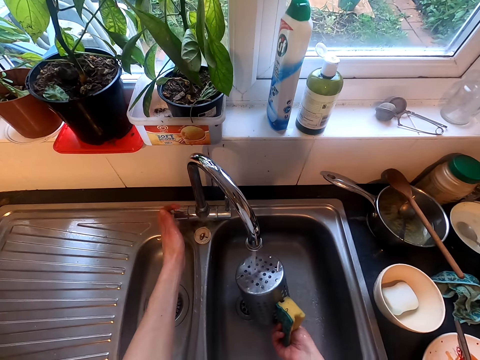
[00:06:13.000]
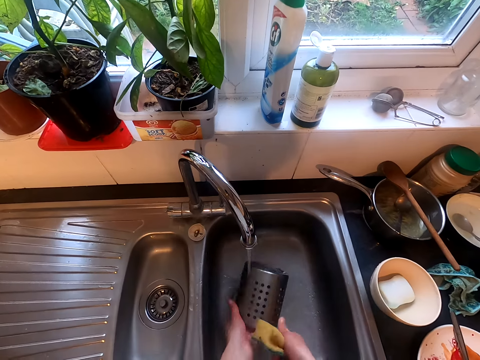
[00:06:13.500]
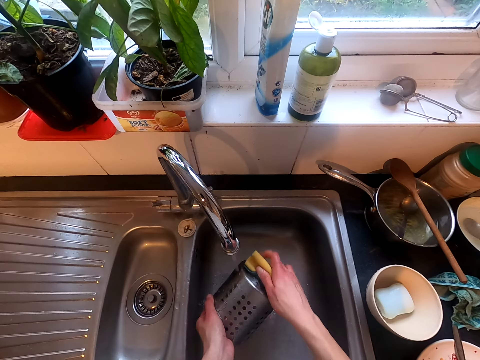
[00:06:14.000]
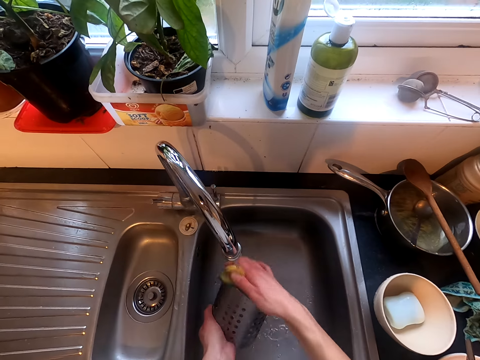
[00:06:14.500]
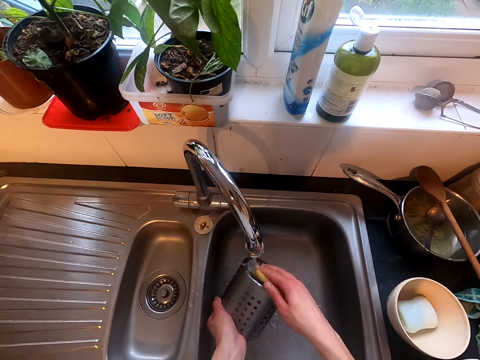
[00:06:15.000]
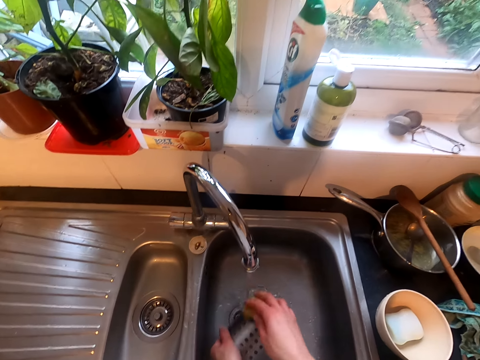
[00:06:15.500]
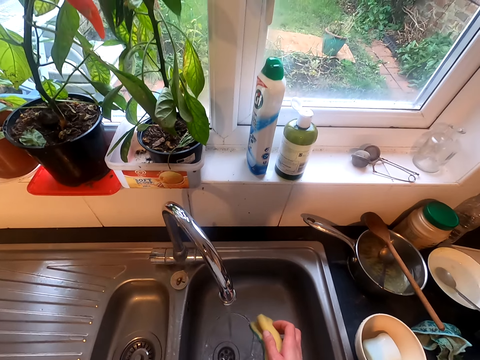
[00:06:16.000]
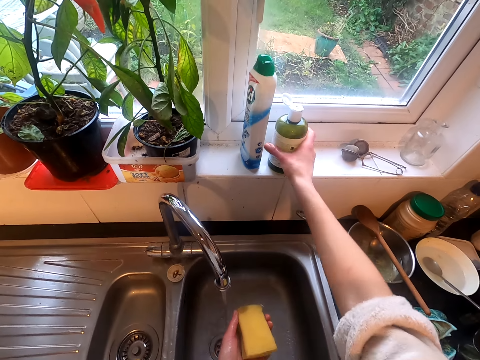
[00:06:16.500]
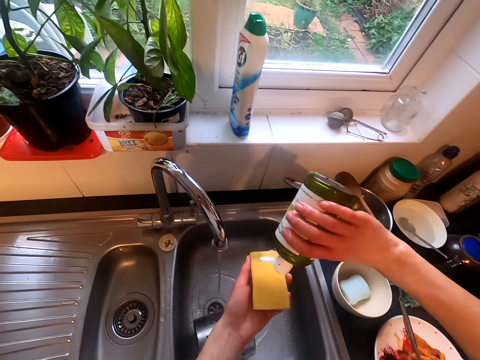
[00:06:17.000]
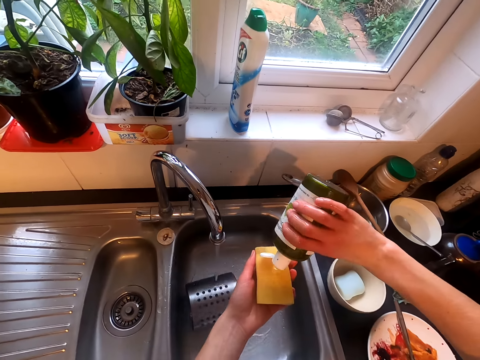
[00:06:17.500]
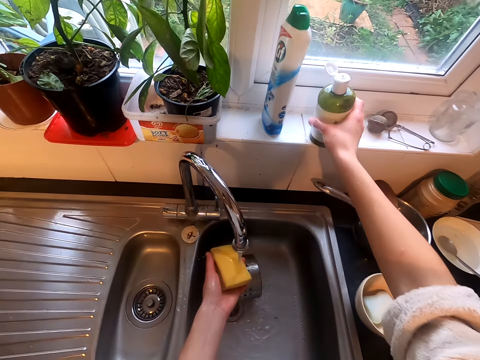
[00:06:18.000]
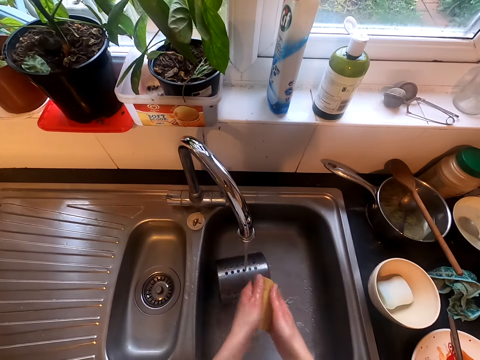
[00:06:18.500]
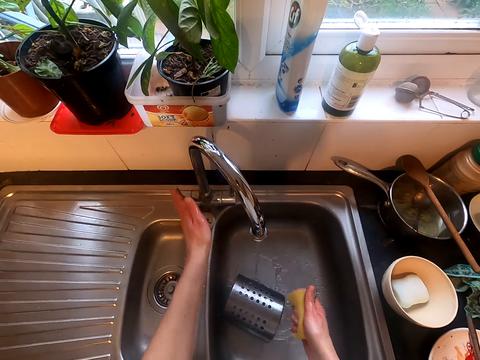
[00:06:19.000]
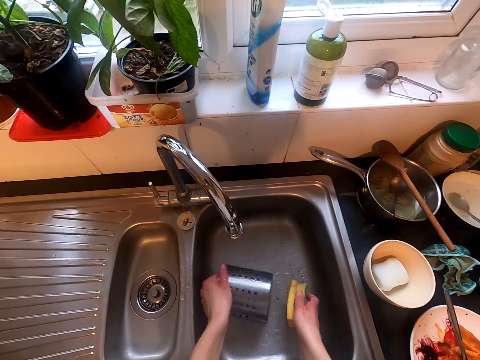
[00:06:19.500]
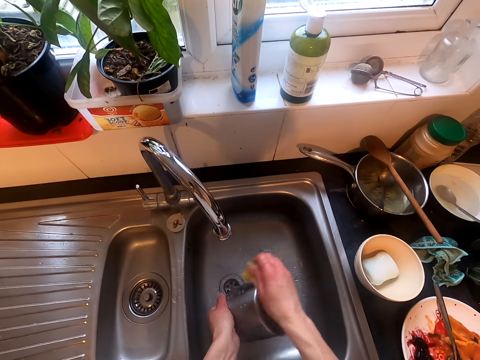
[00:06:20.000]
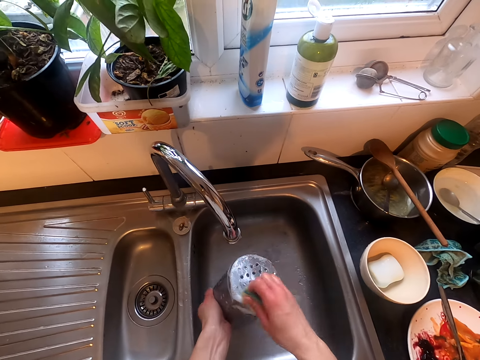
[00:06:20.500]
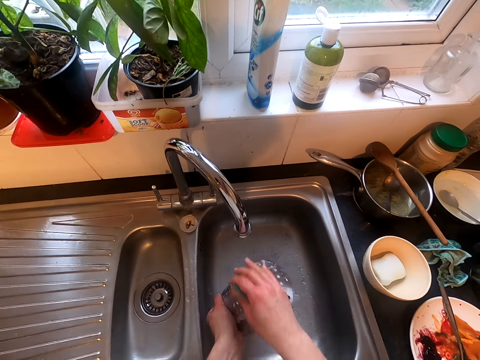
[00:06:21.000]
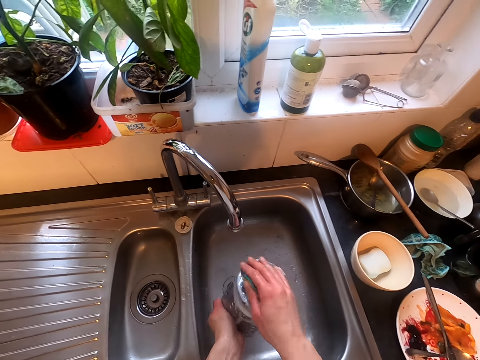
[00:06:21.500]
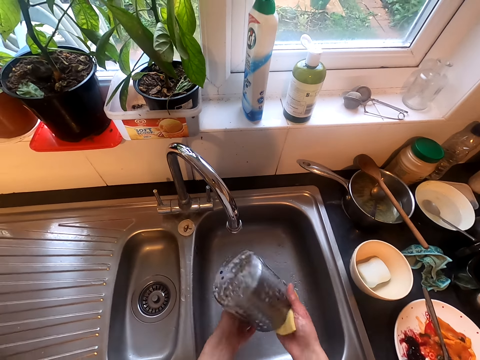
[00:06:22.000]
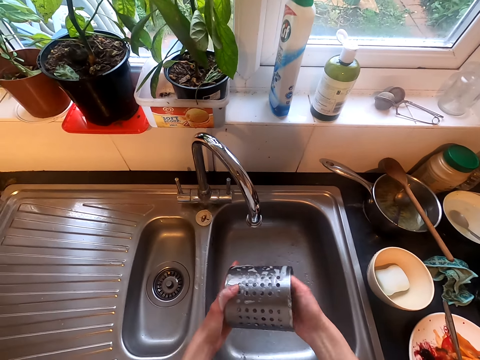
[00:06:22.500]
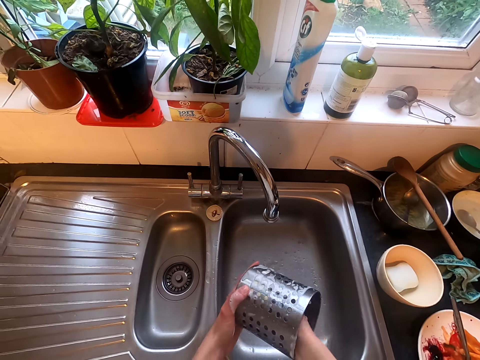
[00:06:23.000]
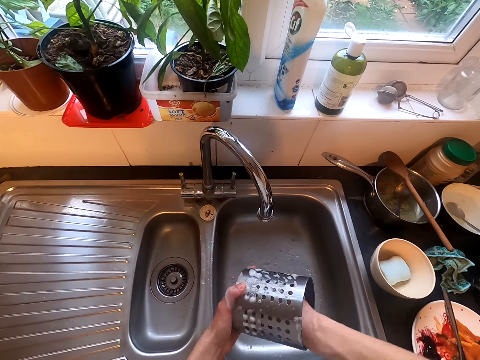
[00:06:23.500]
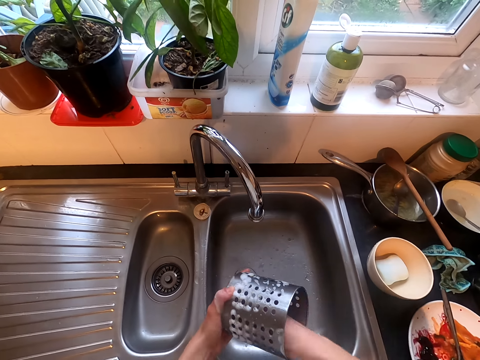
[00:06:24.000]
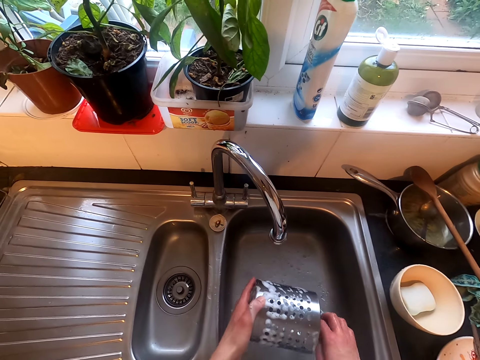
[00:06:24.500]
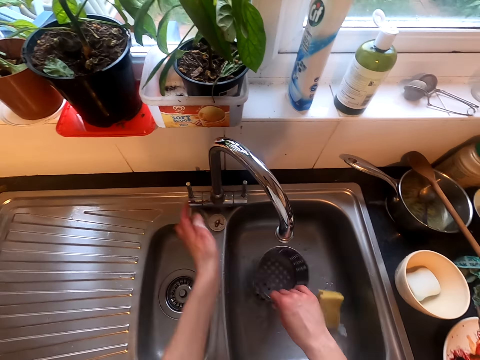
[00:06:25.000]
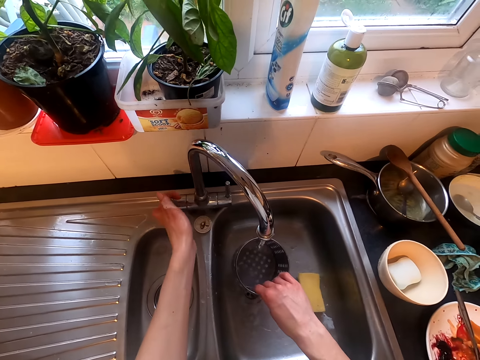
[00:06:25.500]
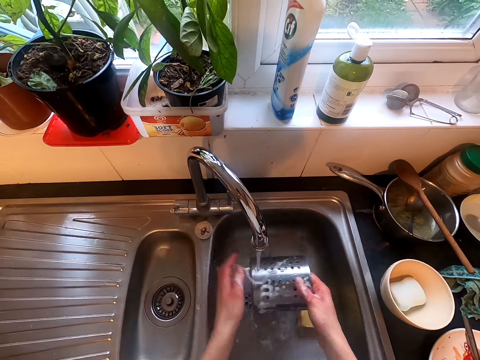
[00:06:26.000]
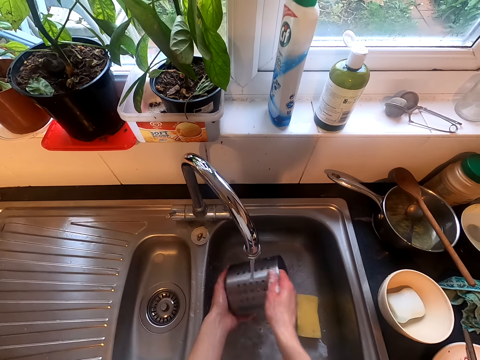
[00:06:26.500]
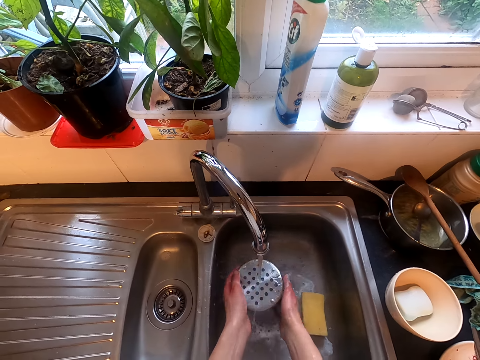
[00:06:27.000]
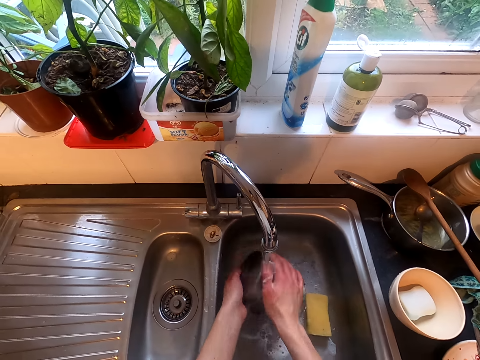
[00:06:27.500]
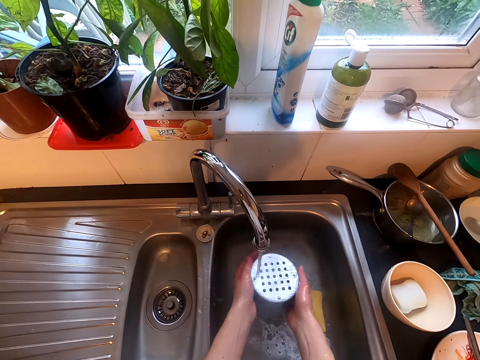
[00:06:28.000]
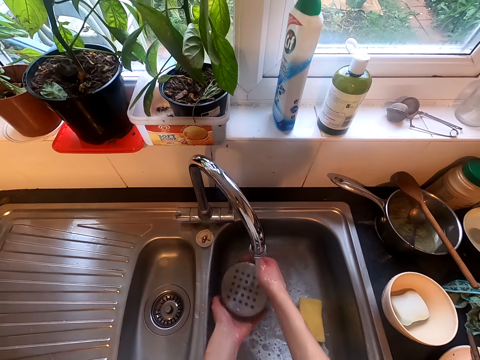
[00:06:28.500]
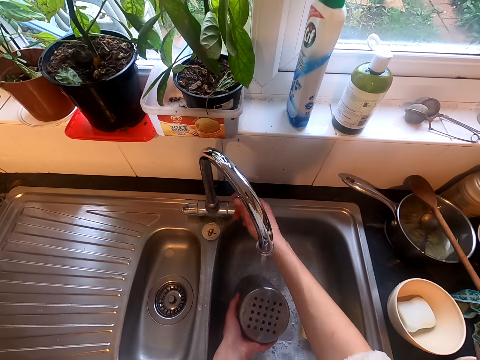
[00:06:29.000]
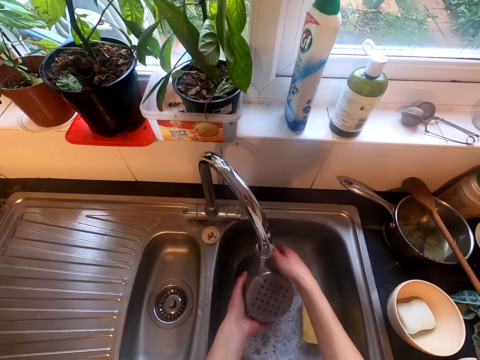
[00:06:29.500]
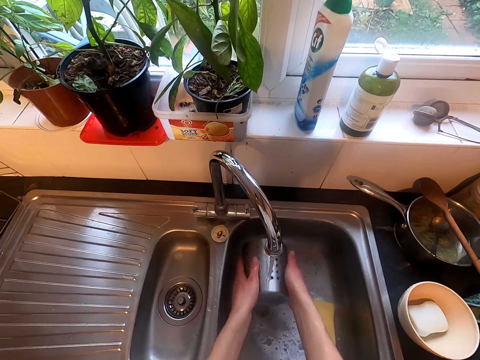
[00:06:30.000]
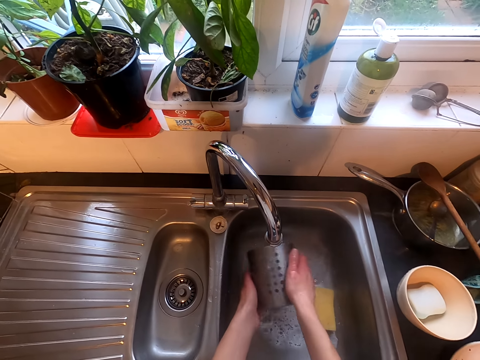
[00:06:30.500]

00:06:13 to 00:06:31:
The camera wearer opens the tap. They clean the spoon holder. They pour liquid washing soap on the washing sponge. They put down the soap. They close the tap. They wash the holder. They open the tap. They rinse the holder.

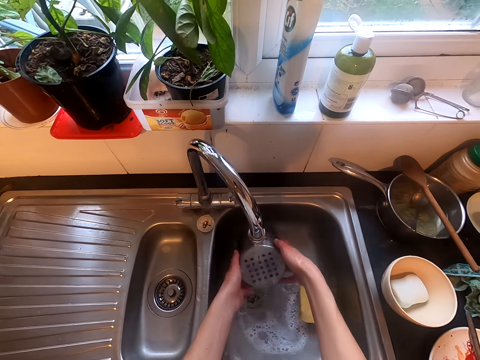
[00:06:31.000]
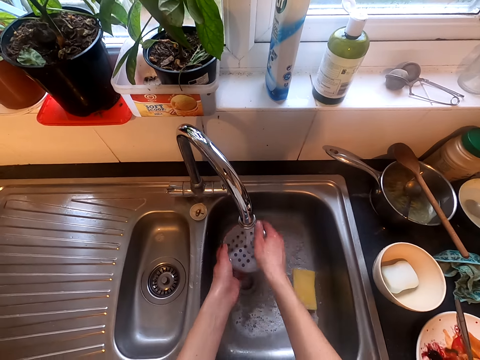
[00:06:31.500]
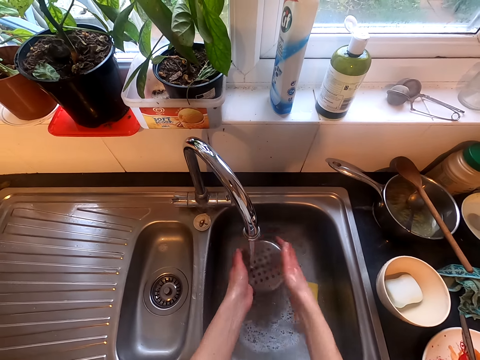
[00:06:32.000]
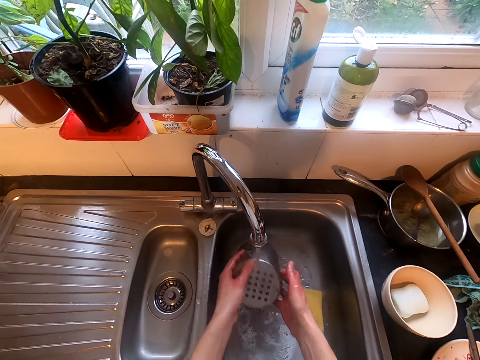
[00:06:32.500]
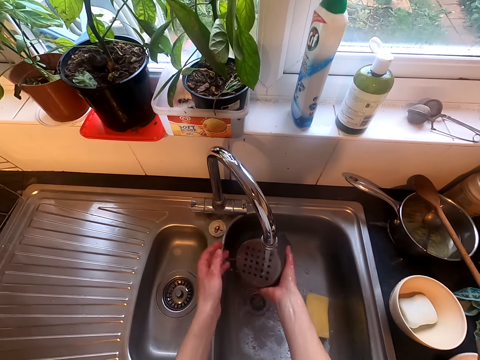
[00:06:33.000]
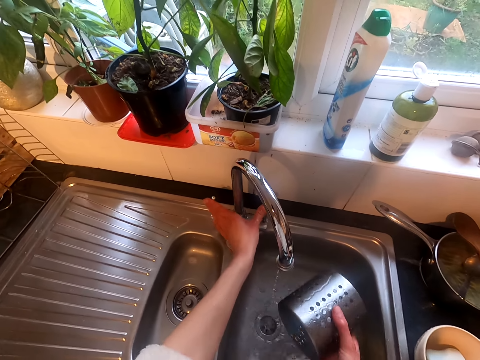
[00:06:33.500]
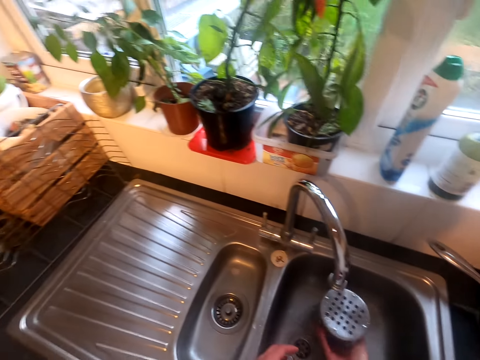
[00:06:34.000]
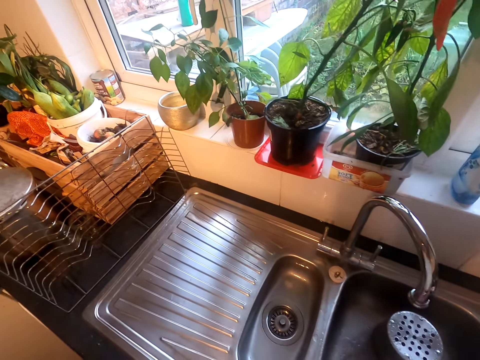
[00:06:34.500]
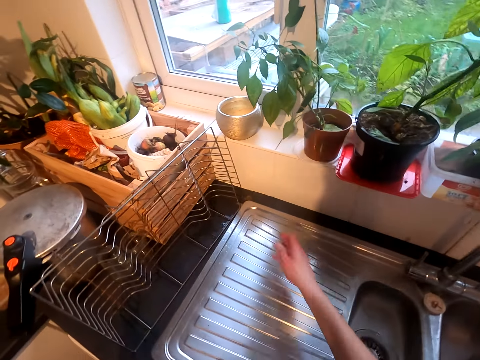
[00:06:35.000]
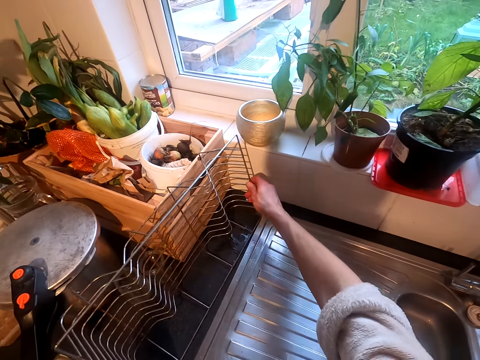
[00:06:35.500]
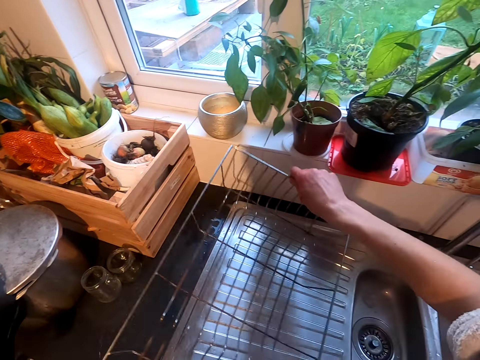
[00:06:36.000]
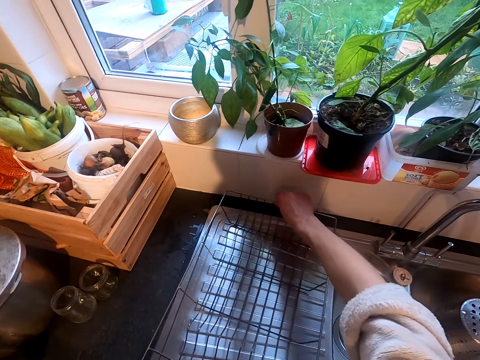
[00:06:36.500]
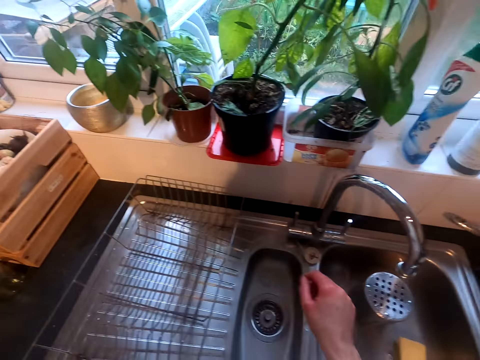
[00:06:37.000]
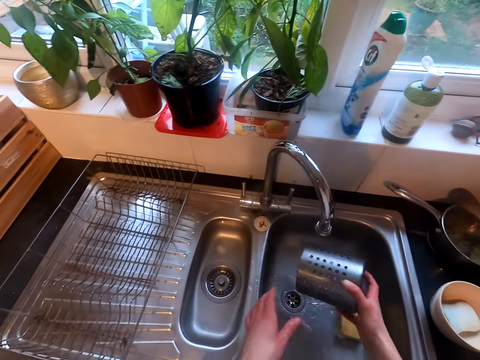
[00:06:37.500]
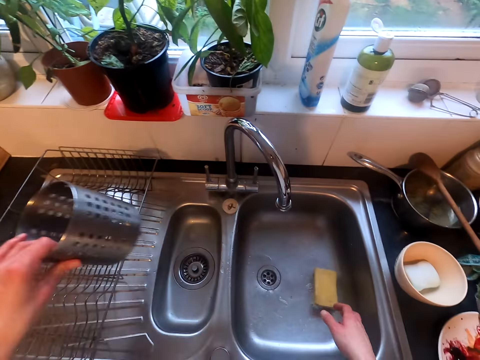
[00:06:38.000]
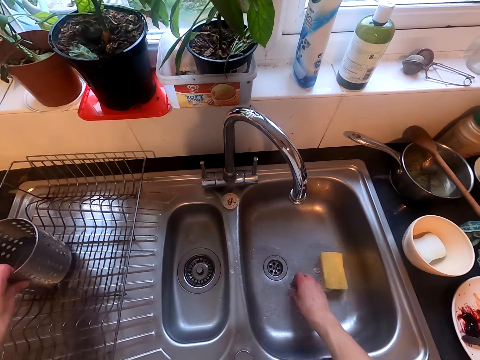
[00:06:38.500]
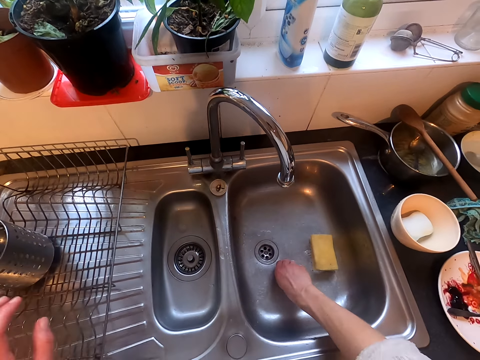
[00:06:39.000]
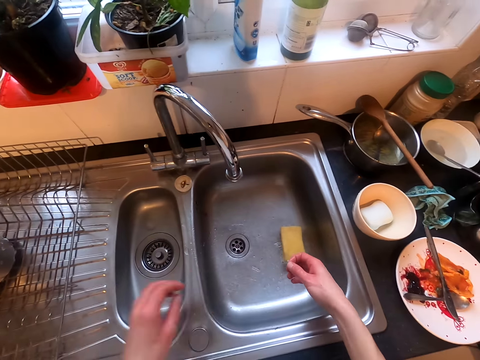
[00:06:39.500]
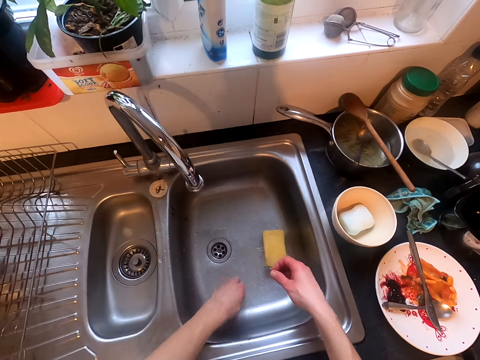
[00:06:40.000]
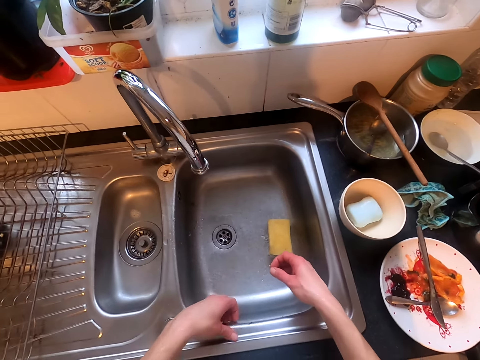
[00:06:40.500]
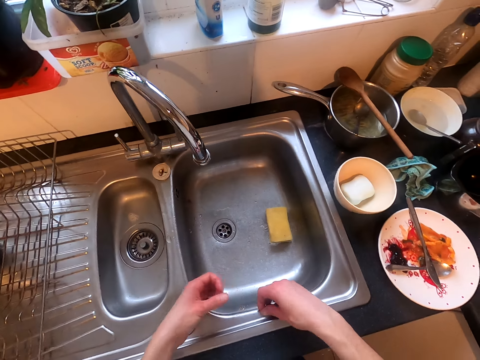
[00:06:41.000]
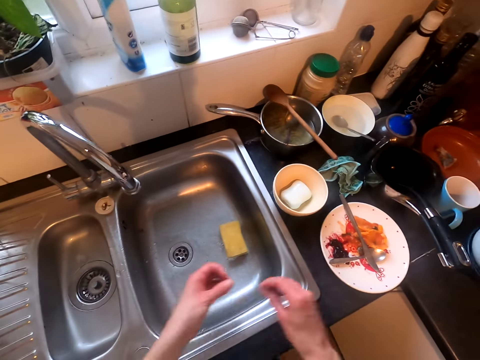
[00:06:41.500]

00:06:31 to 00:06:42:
The camera wearer closes the tap. They pick up the dish rack. They put the dish rack on the sink. They pick up a holder. They put the holder in the dish rack. They pick up something. They collect dirt on the sink.
